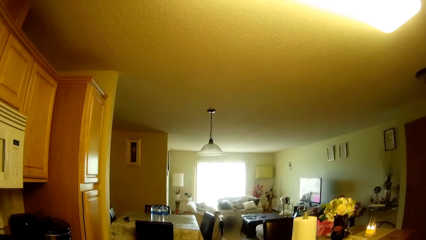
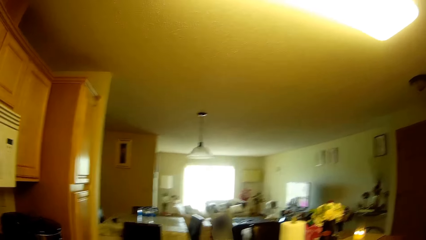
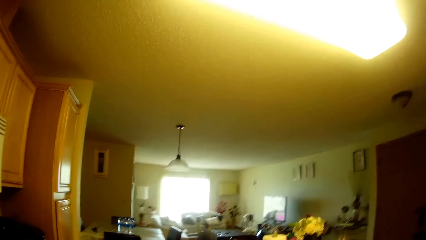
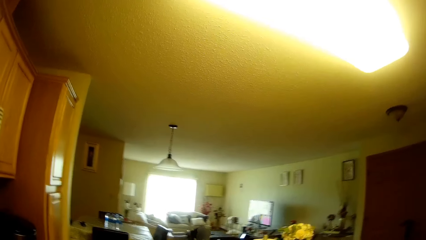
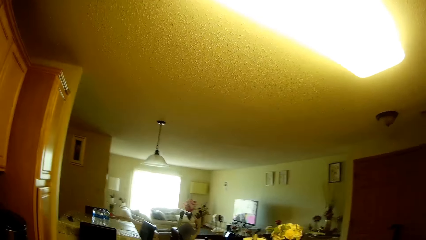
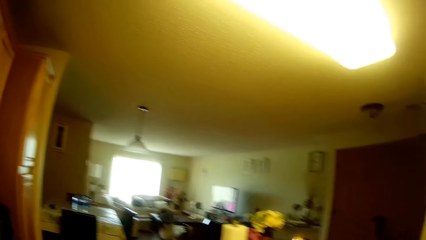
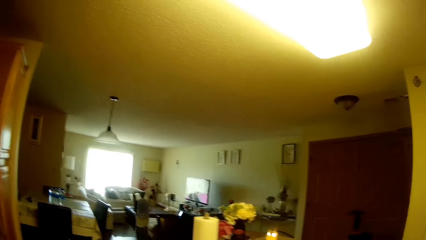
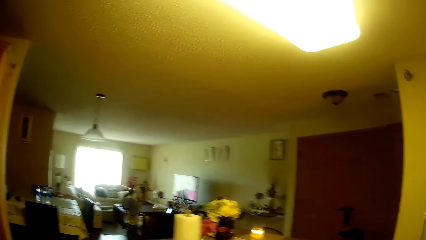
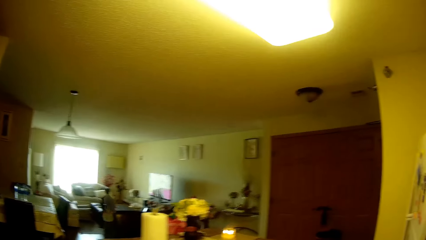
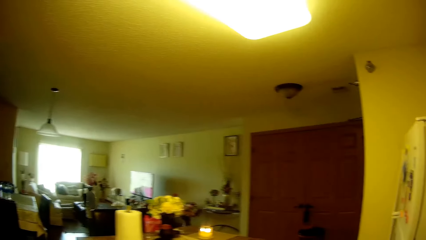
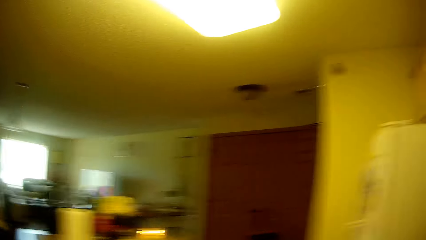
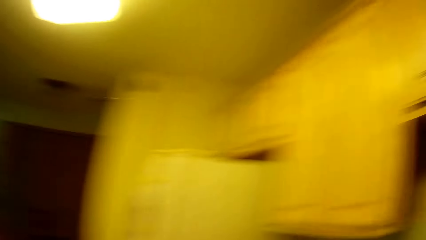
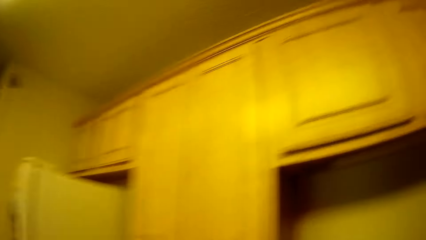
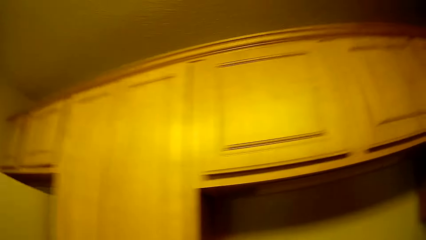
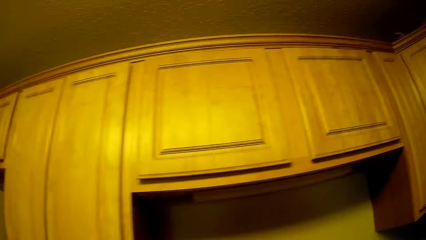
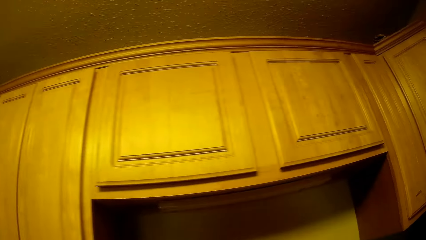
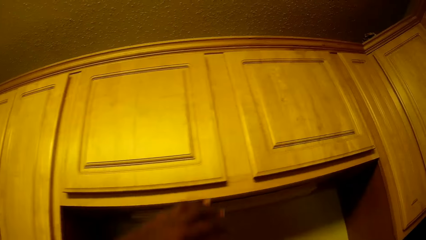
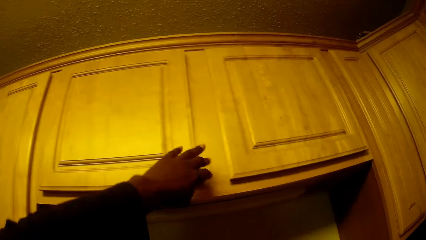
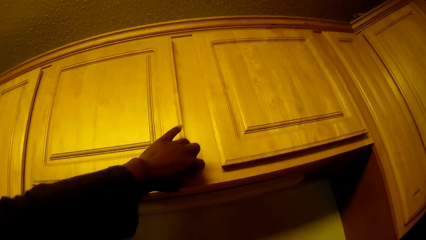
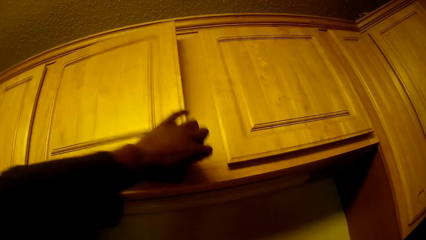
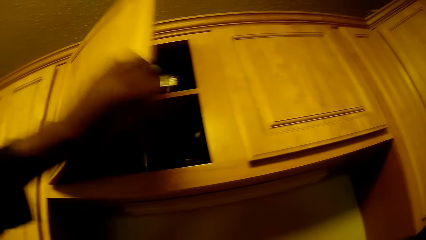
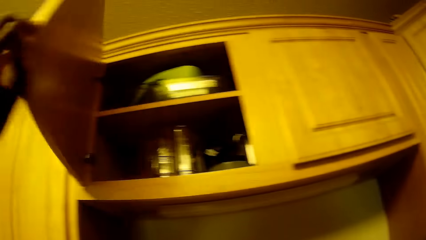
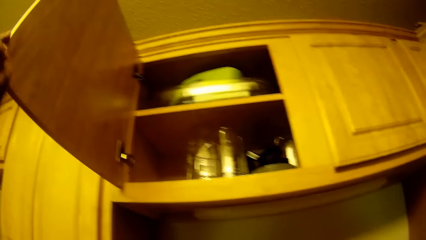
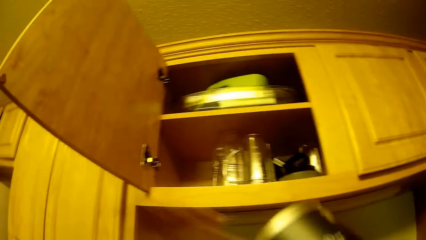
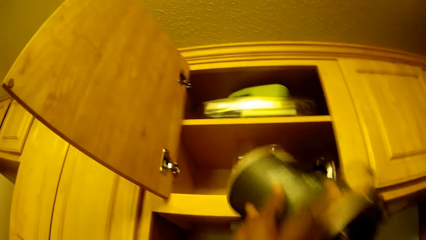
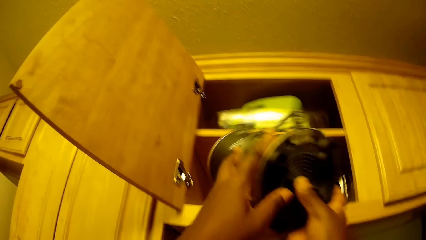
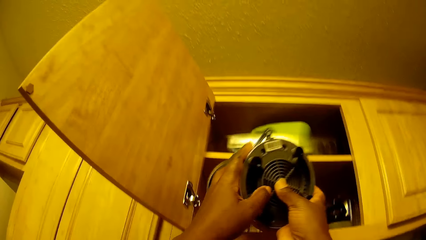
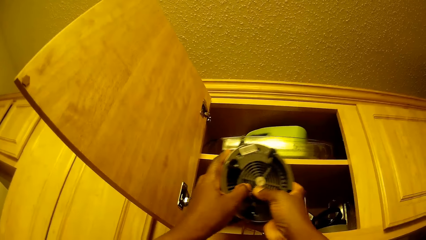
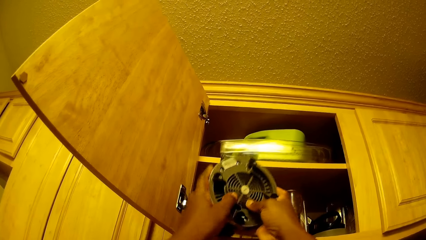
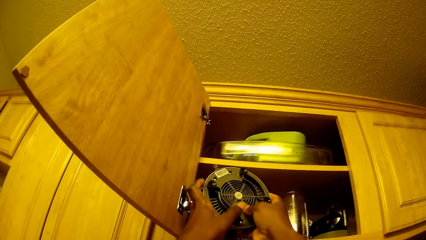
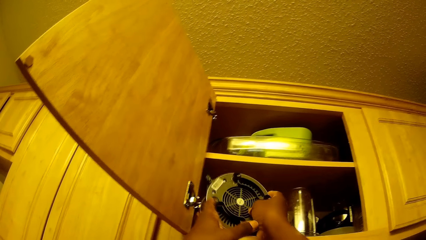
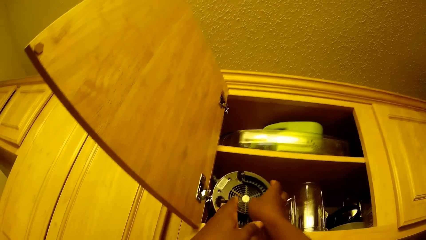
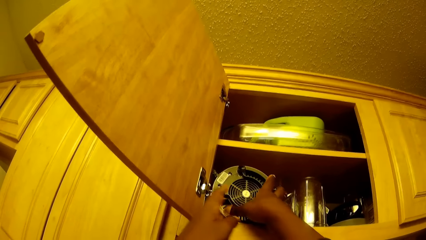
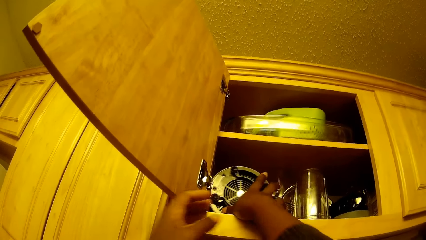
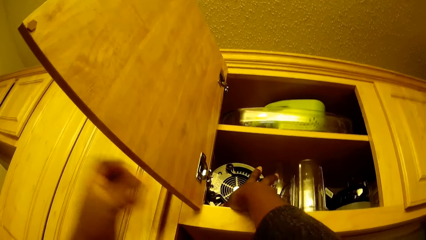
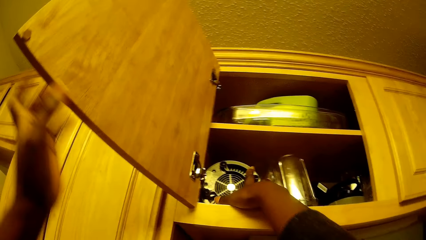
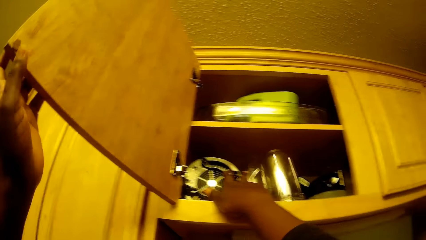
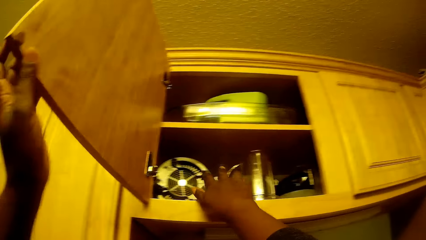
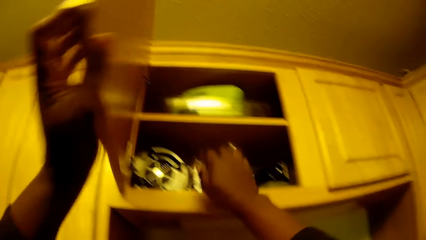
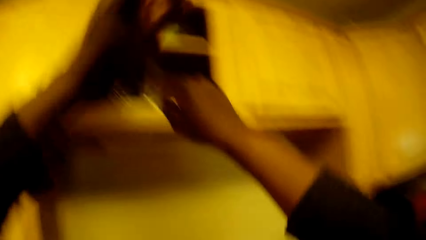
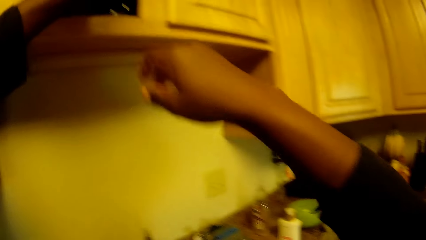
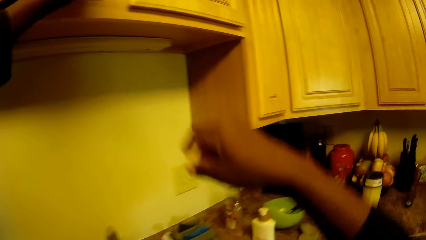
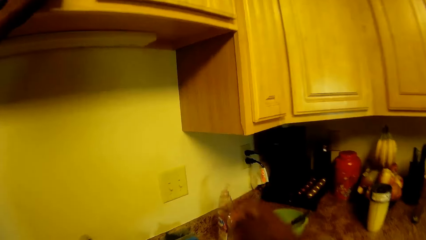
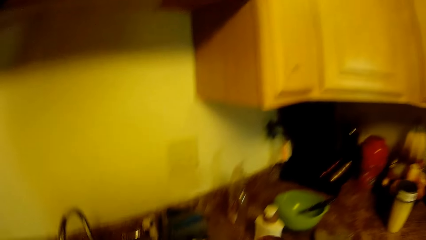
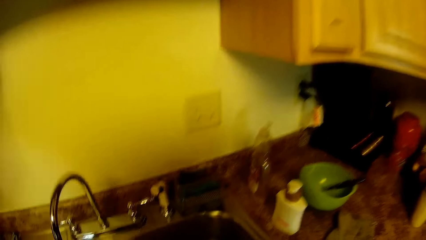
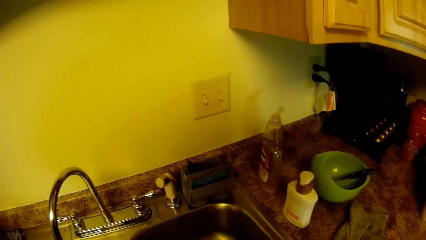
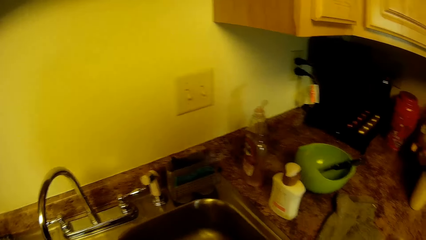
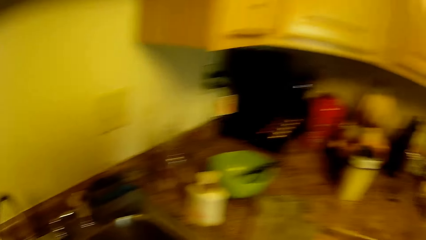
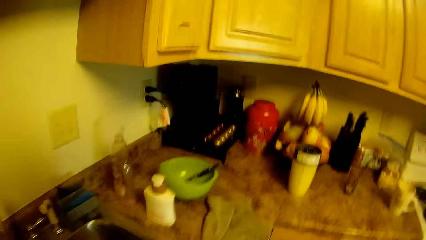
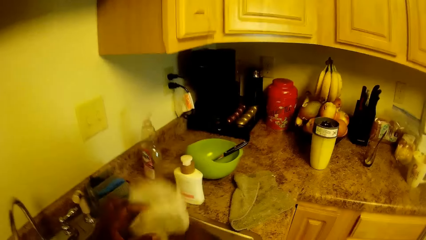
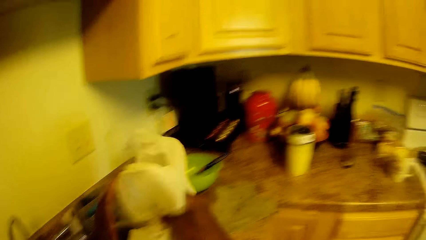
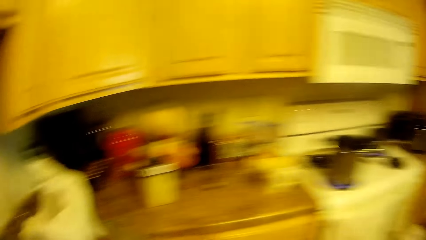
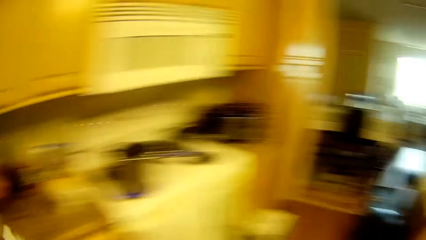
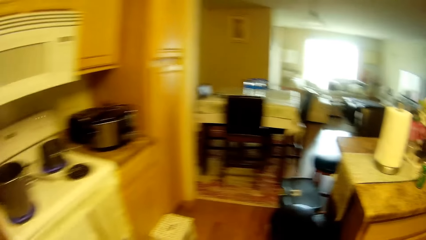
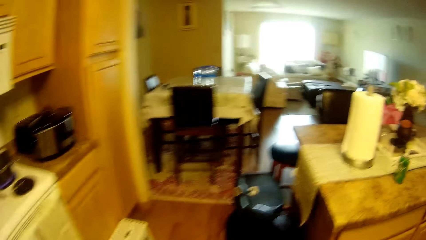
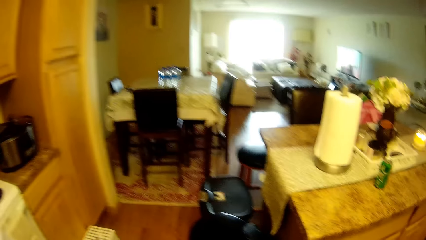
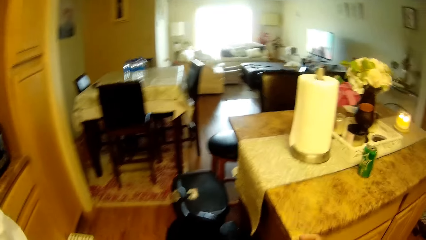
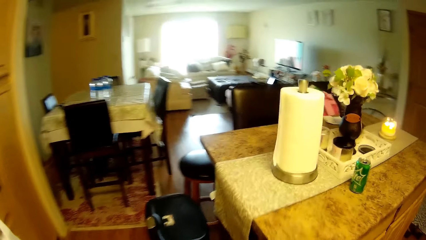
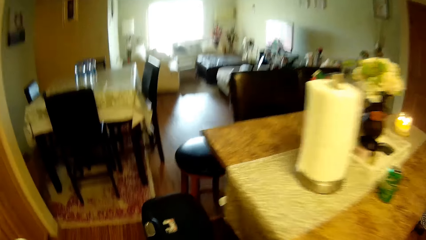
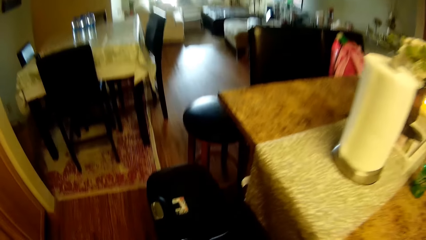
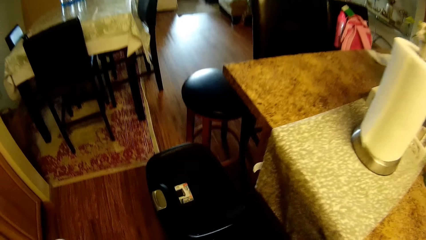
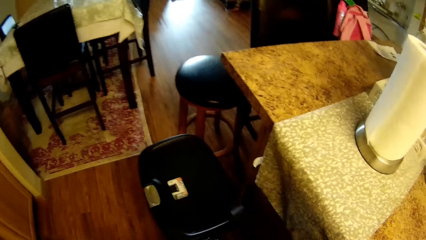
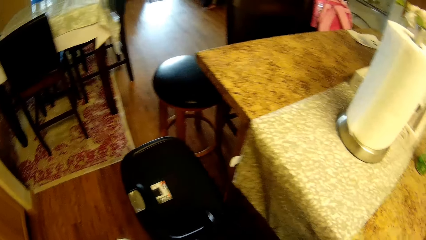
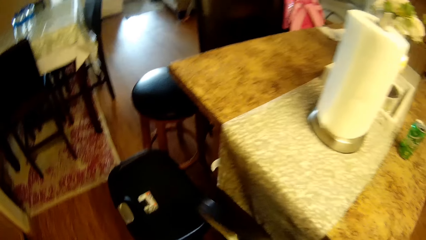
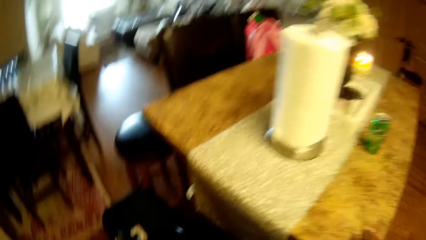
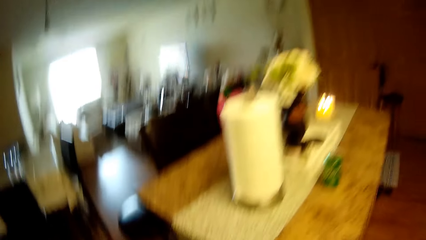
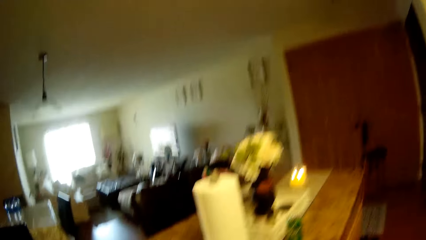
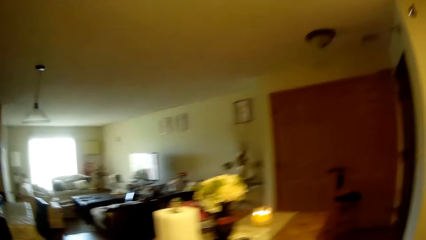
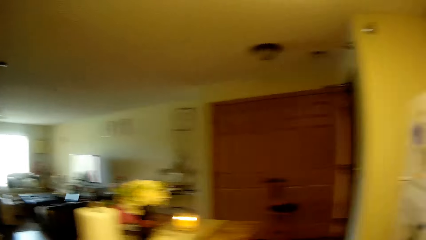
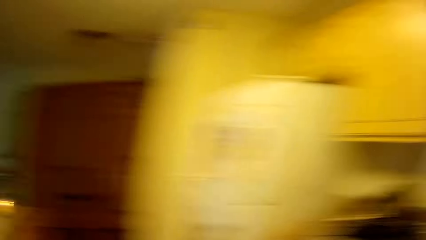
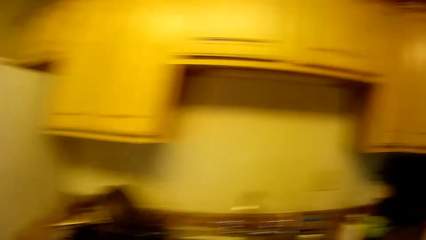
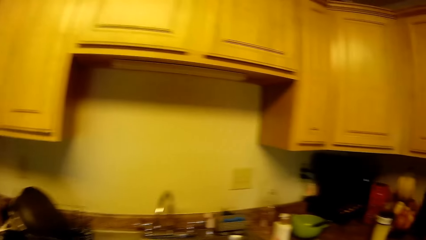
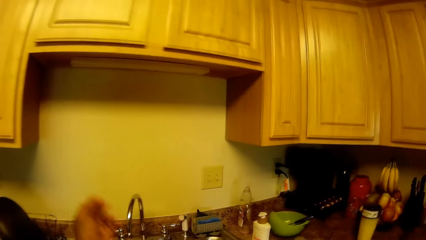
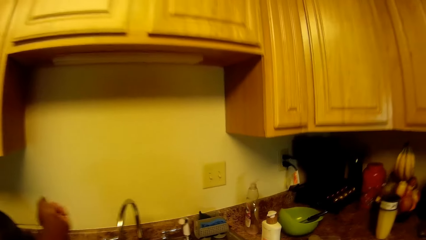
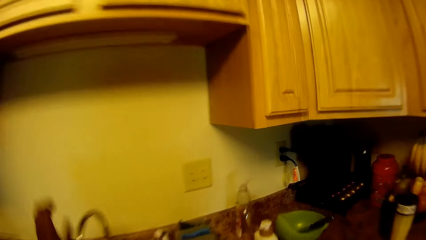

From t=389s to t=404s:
A kid walks around the living room. The camera wearer opens a cupboard with her left hand. She puts the blender in the cupboard with both hands. She closes the cupboard with her left hand. She picks up a polythene or paper bag. She holds the bag with her right hand. She throws the polythene bag in a trash bin.
